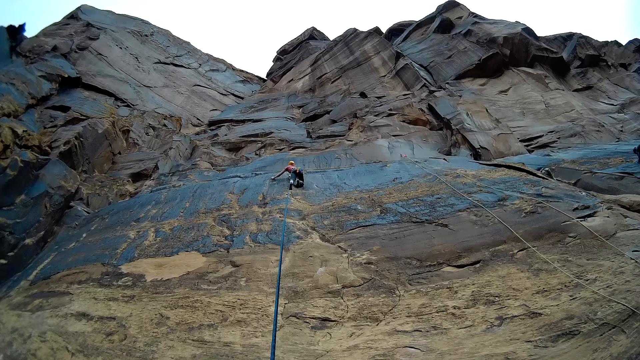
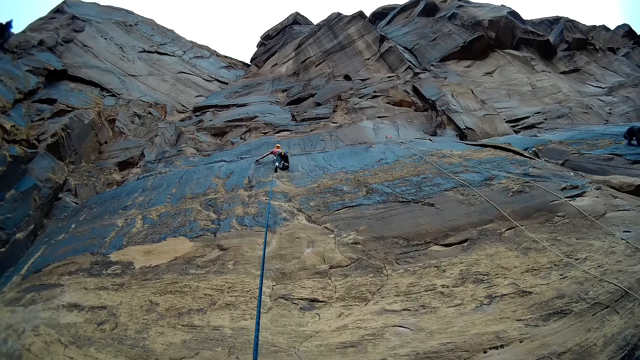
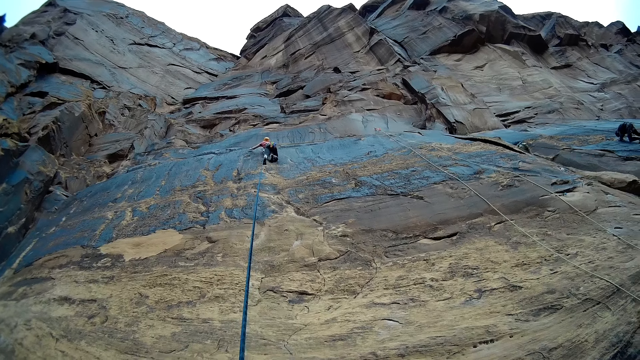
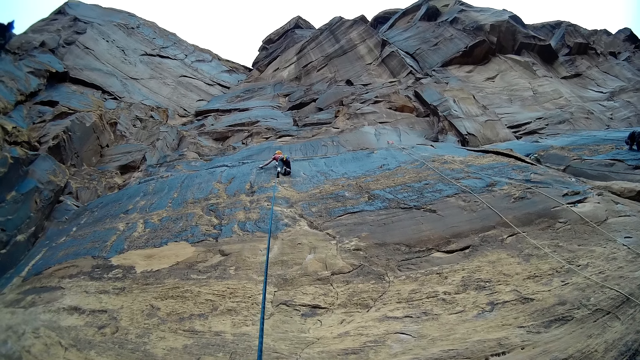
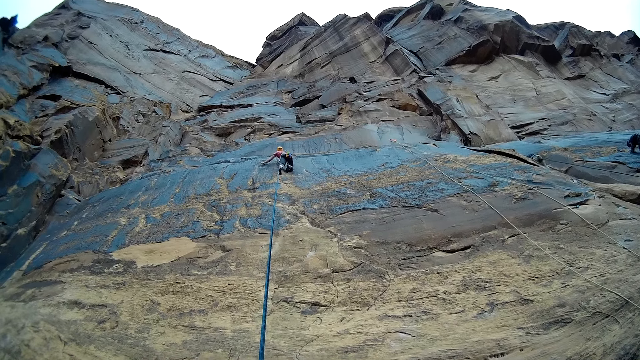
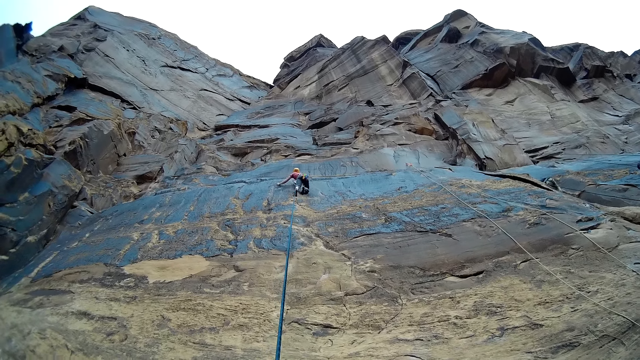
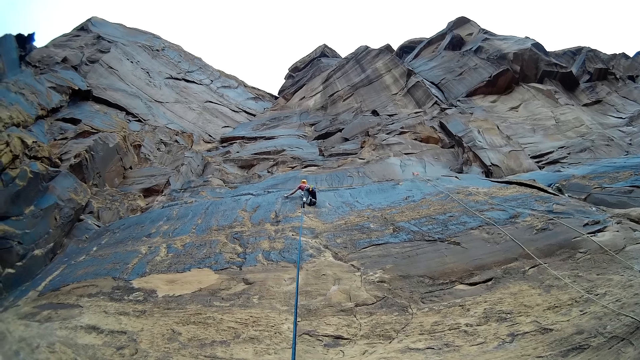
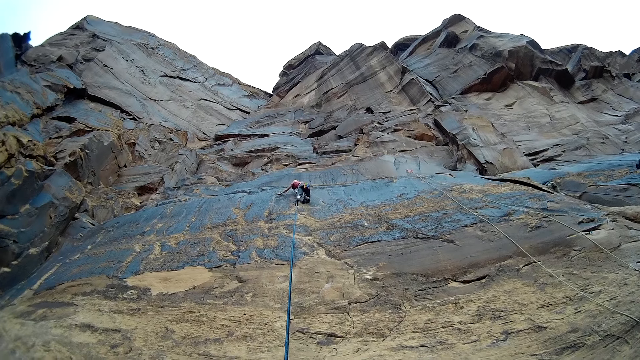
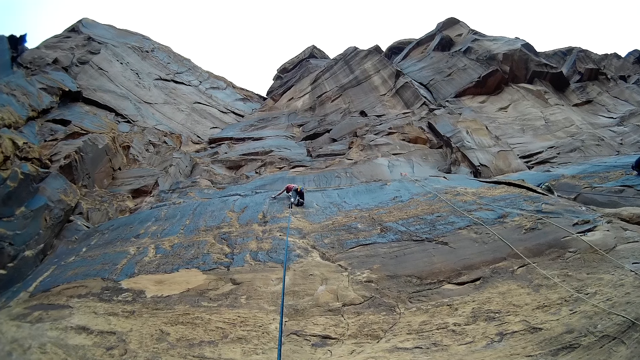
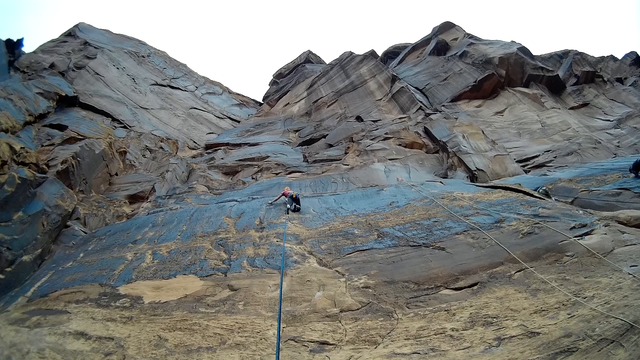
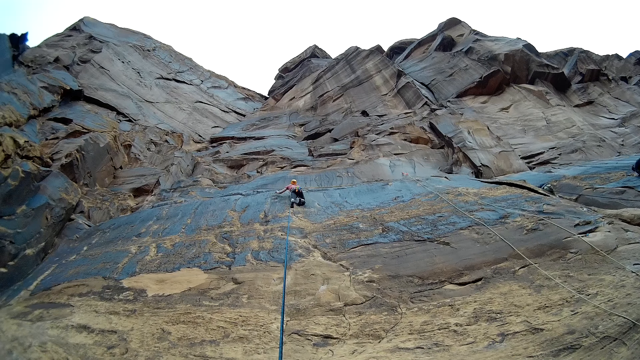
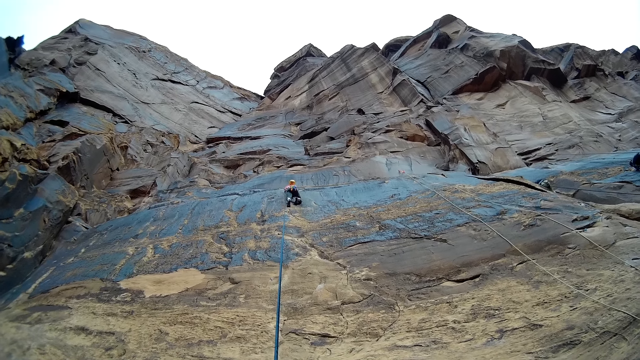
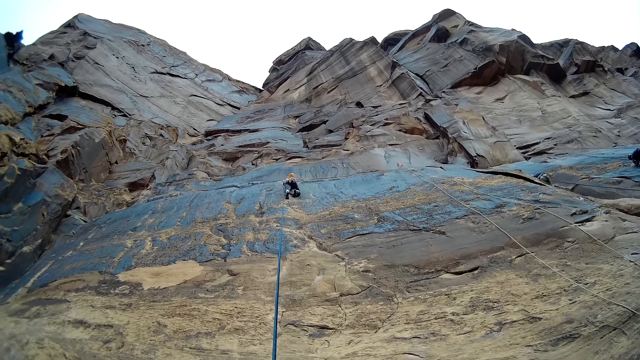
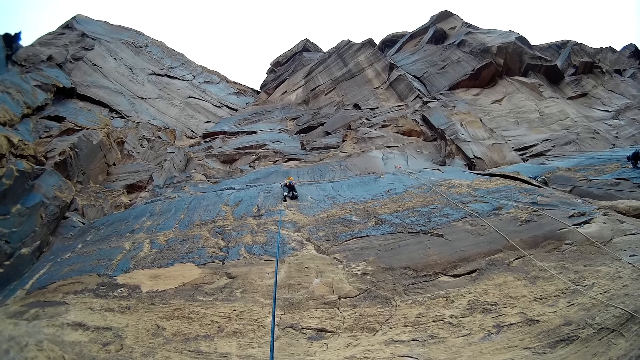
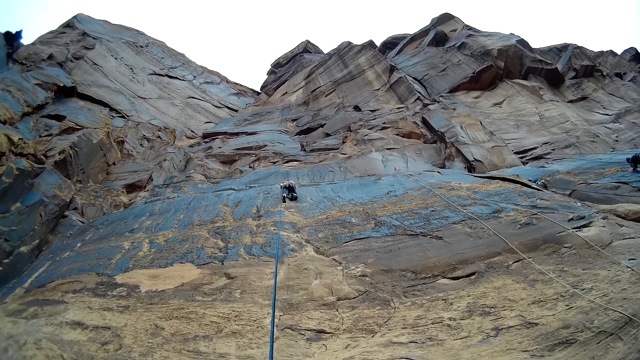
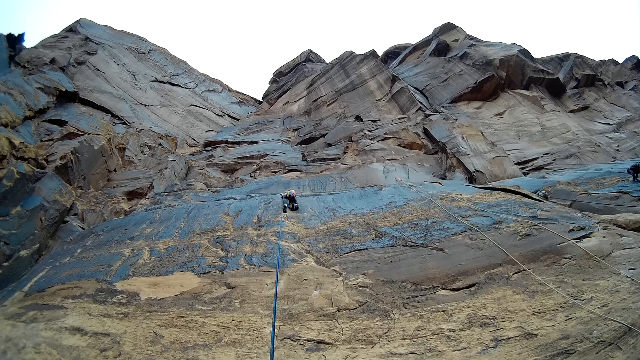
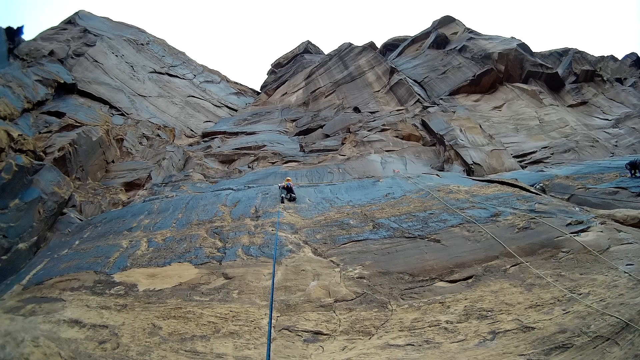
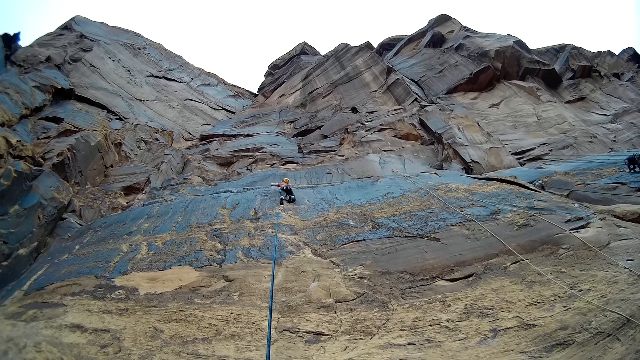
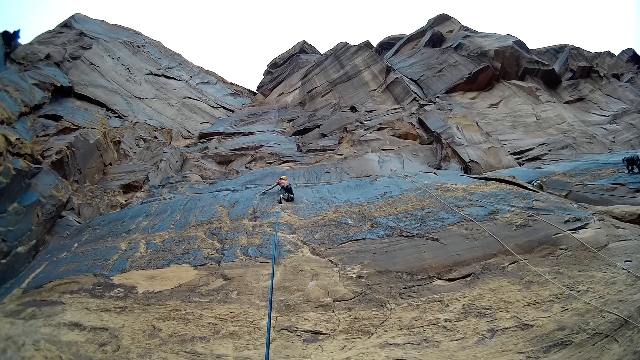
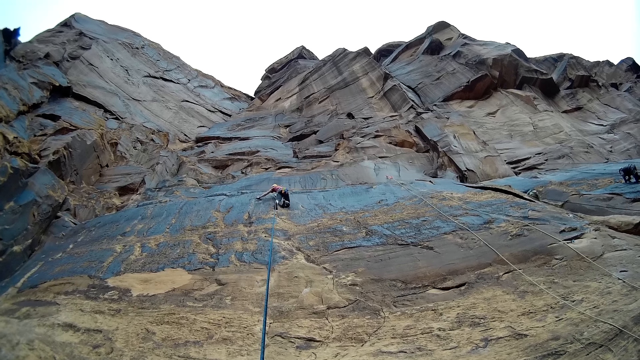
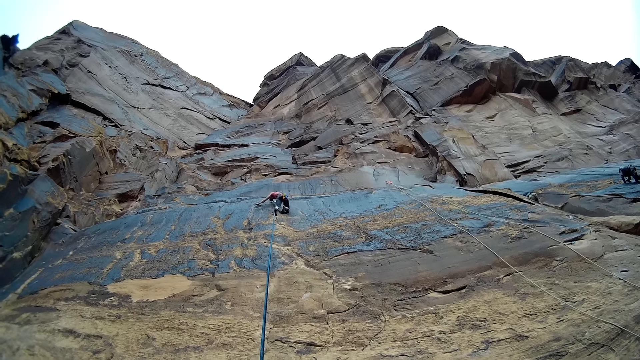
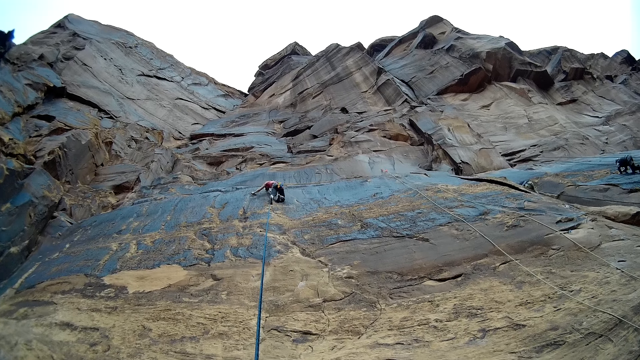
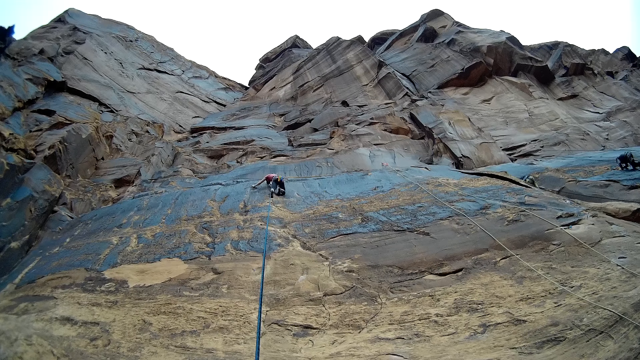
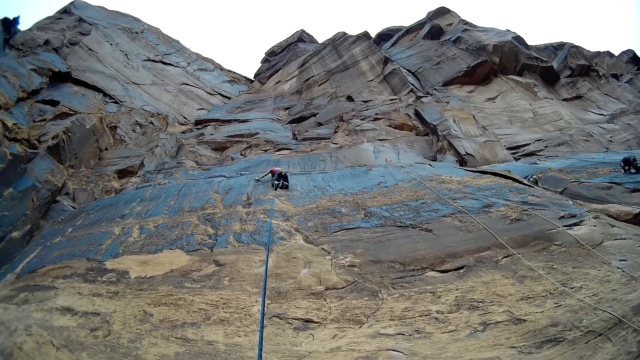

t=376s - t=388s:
A man climbs the mountain. The camera wearer looks at the man.

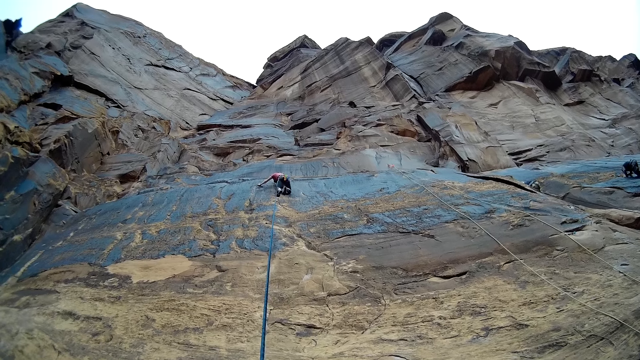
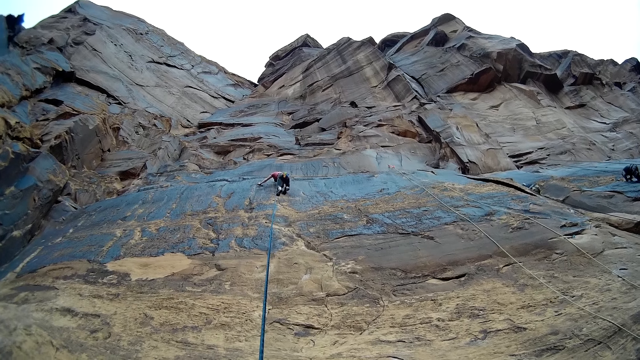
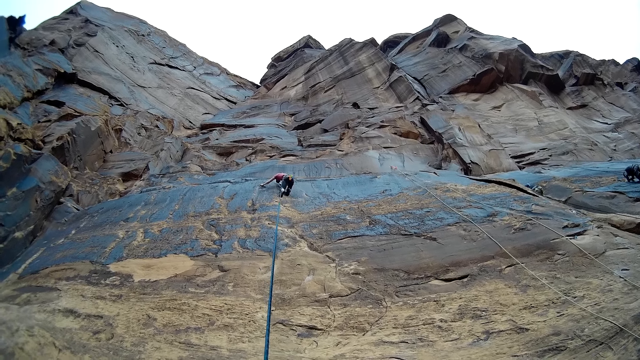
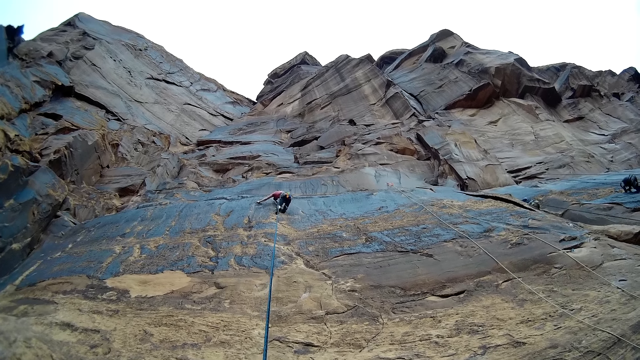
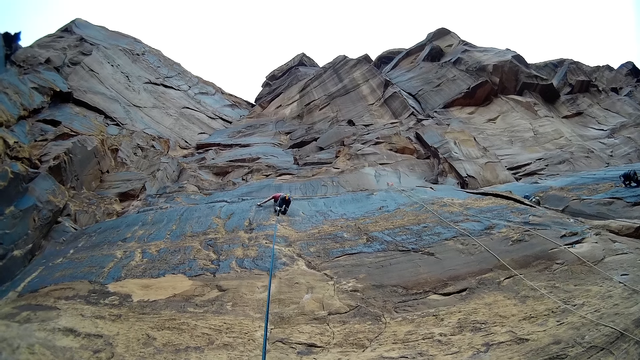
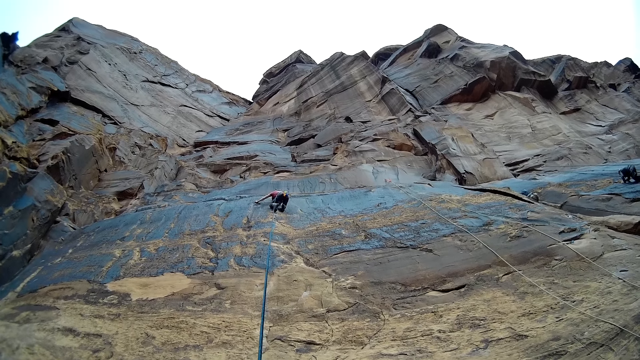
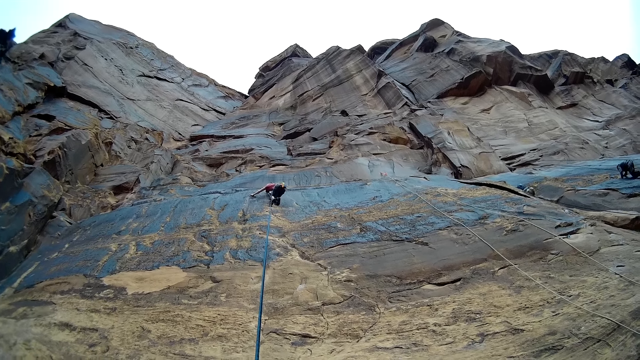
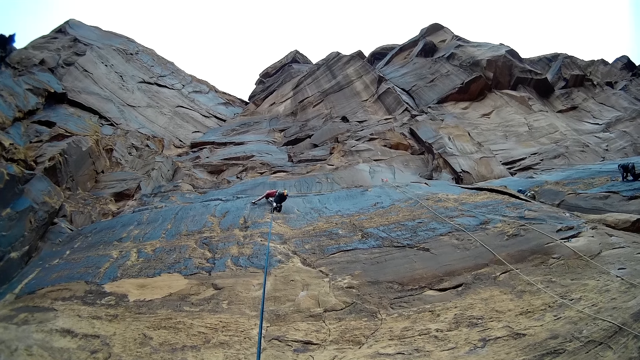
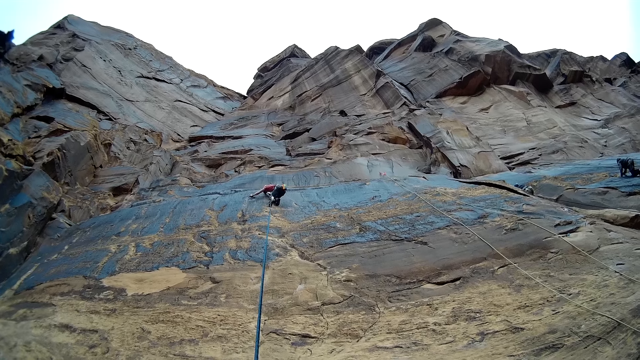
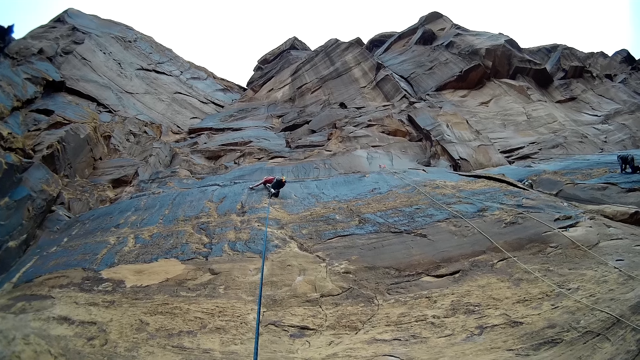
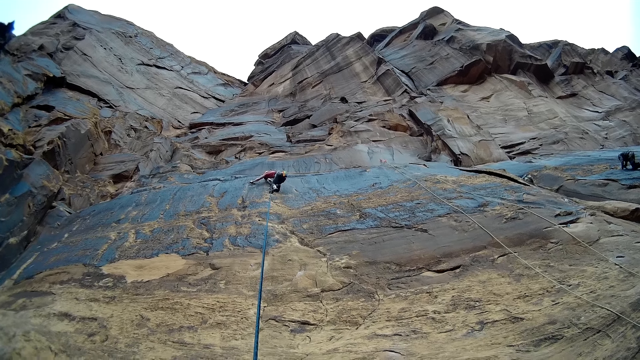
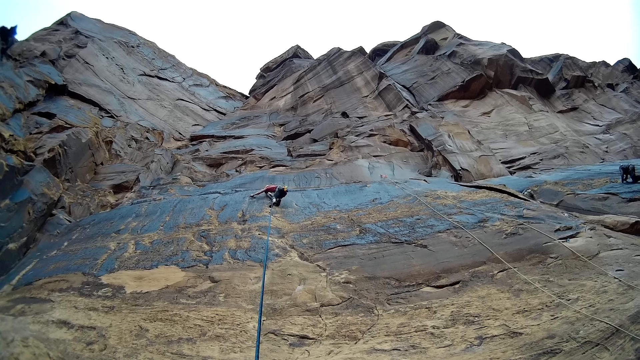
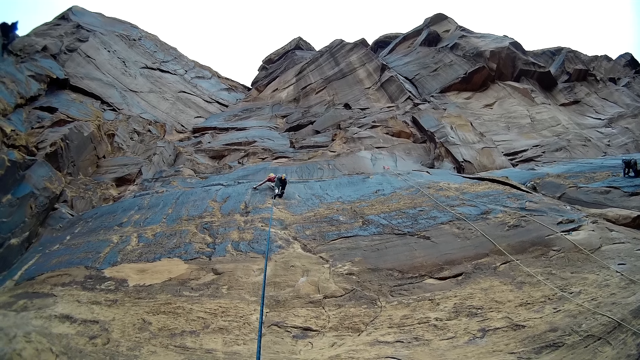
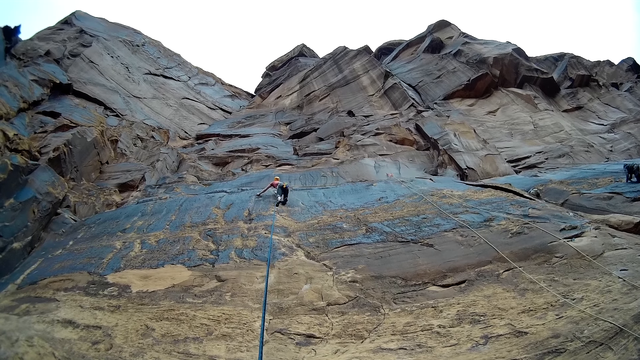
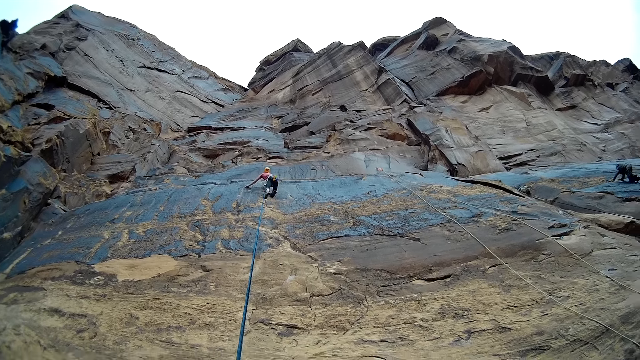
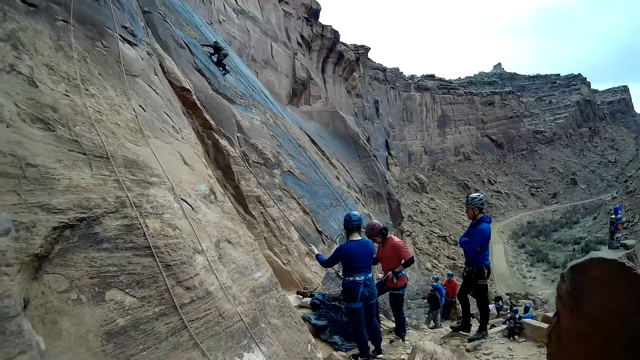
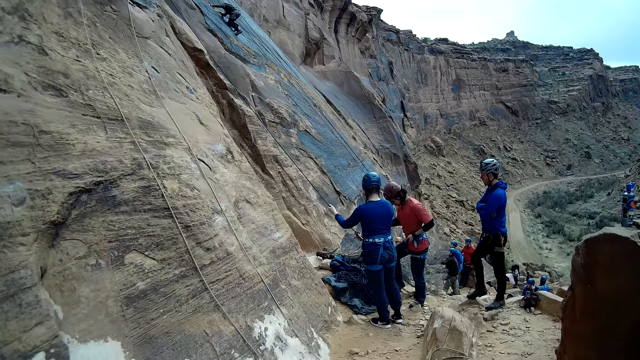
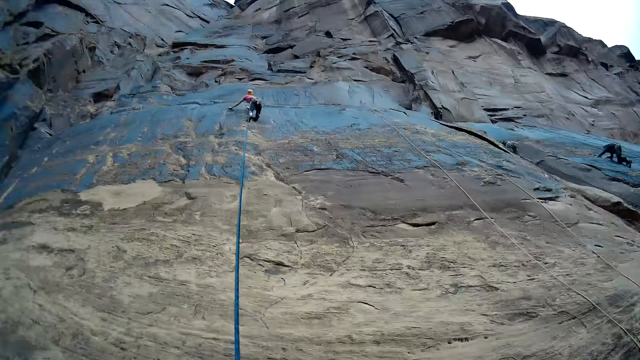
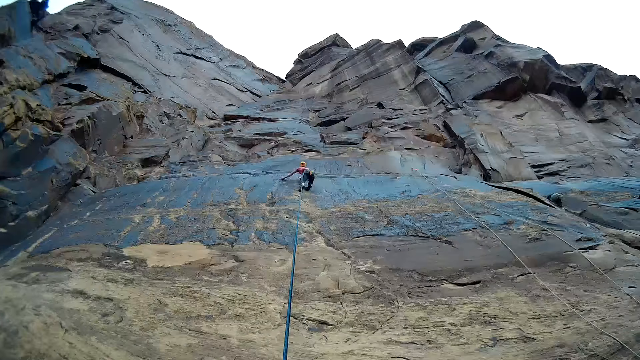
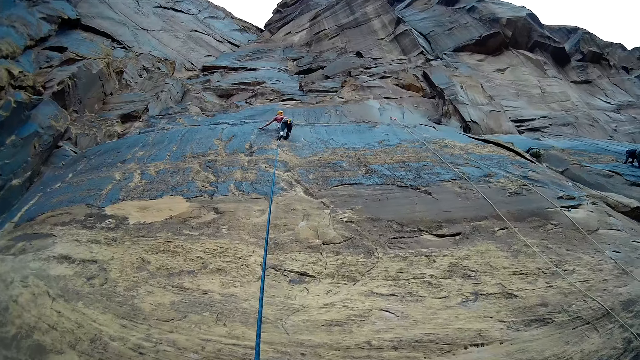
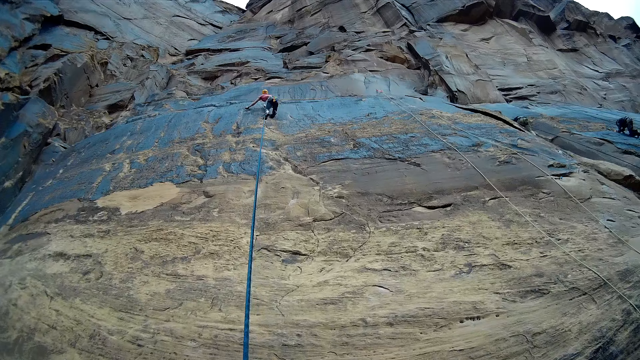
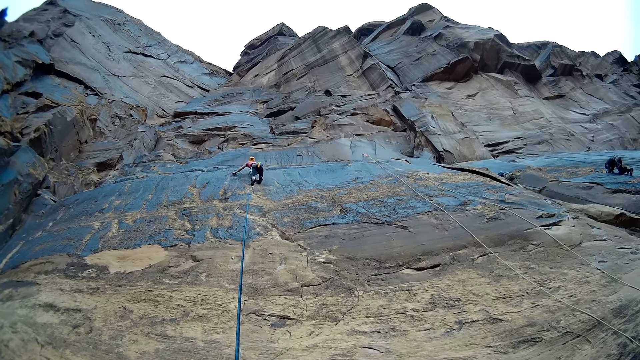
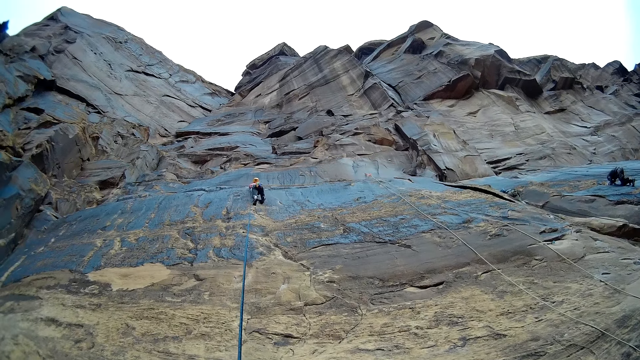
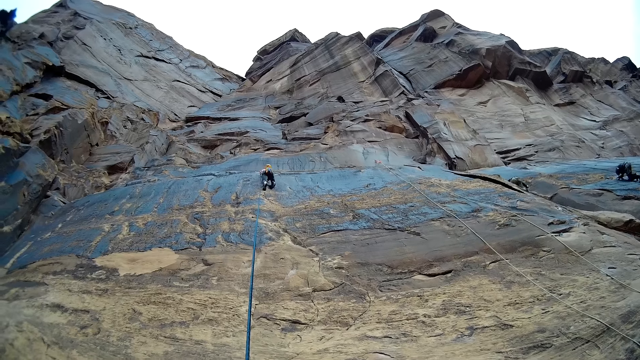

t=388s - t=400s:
The camera wearer looks to the right. A man holds the rope. Another man comes down from the mountain. The camera wearer looks at a person.
